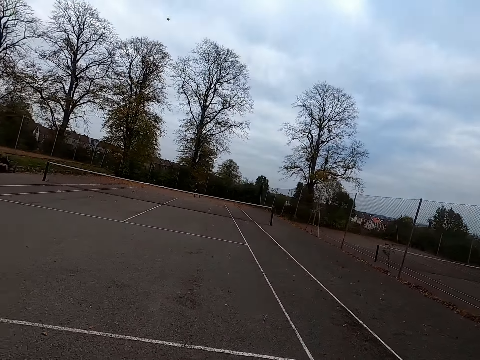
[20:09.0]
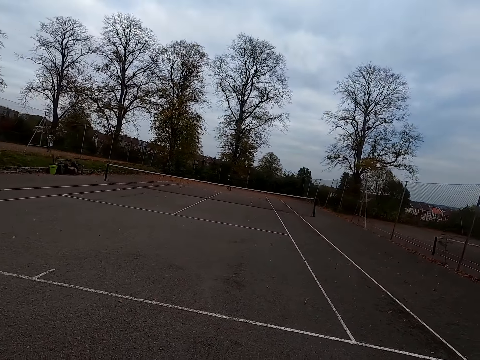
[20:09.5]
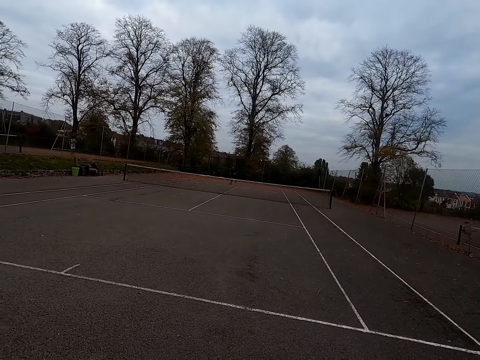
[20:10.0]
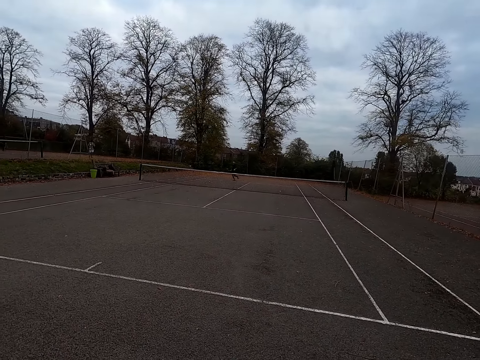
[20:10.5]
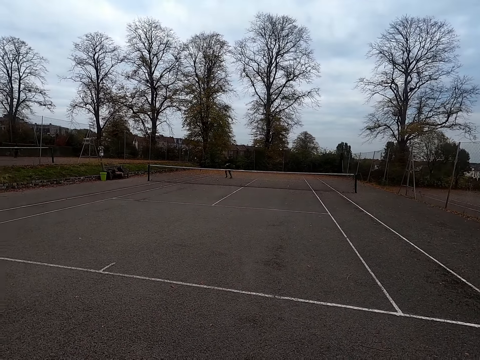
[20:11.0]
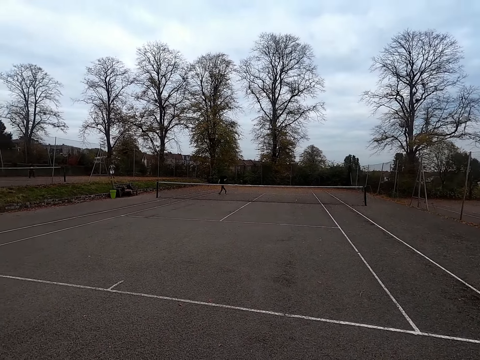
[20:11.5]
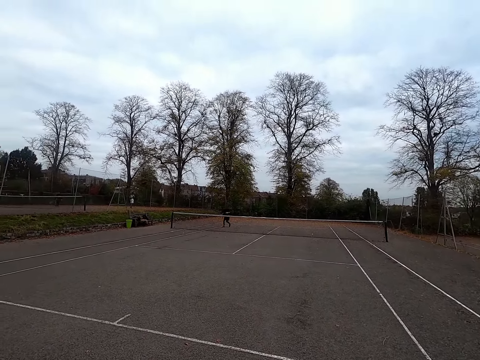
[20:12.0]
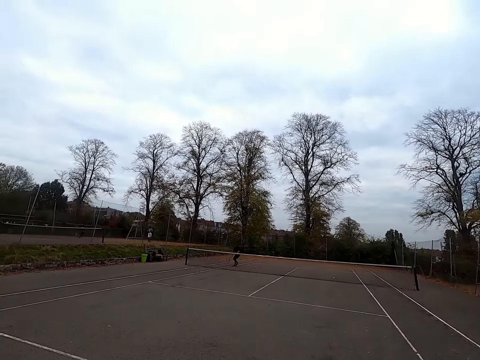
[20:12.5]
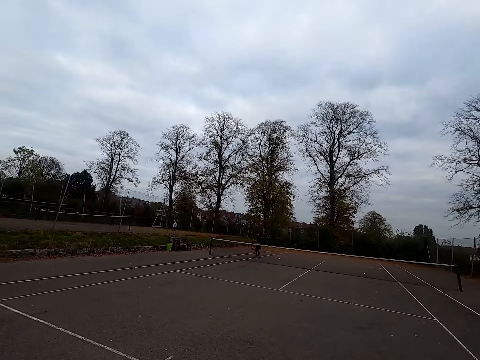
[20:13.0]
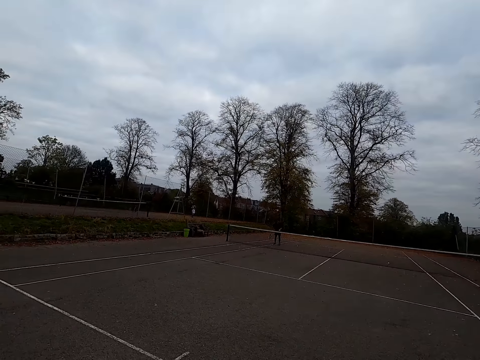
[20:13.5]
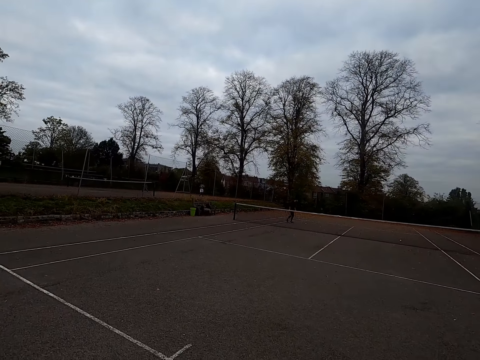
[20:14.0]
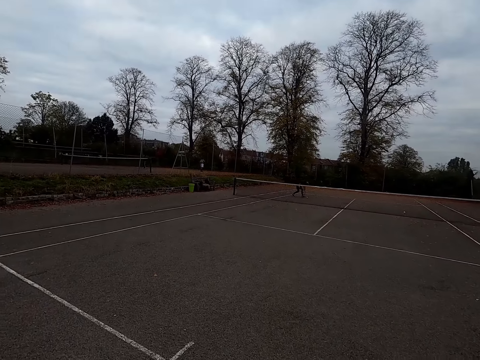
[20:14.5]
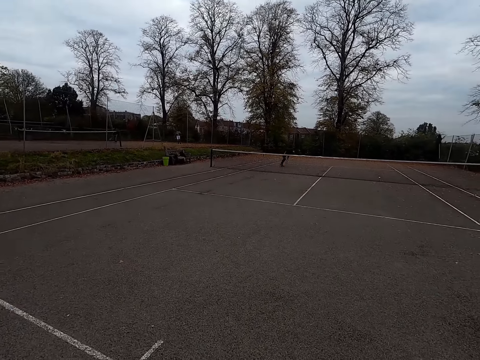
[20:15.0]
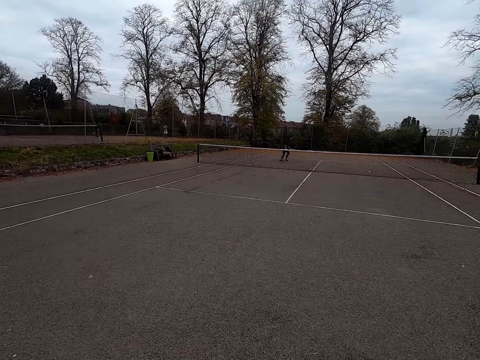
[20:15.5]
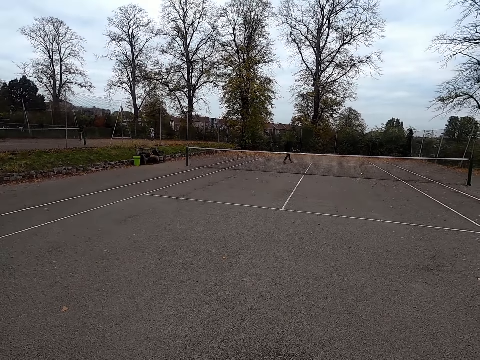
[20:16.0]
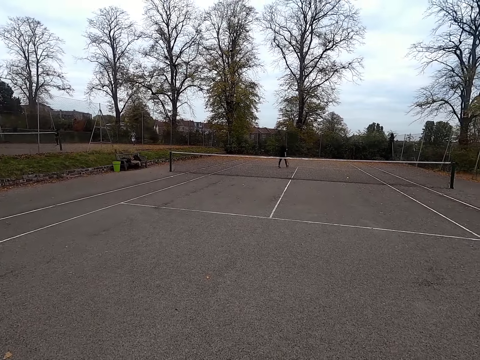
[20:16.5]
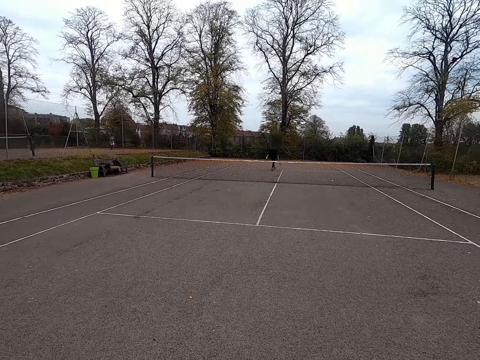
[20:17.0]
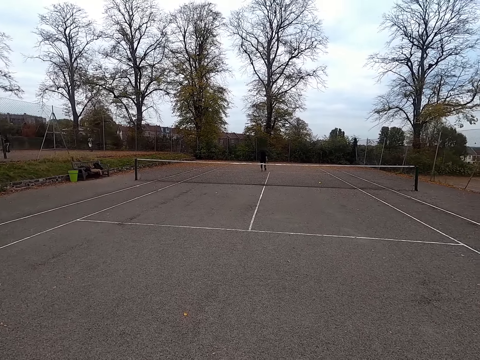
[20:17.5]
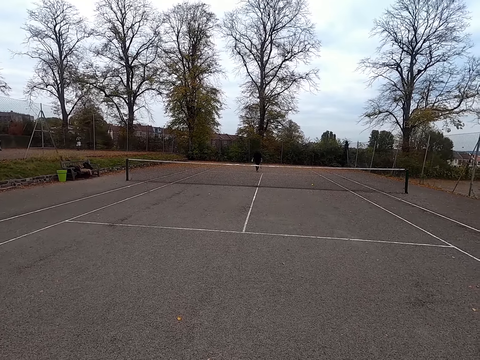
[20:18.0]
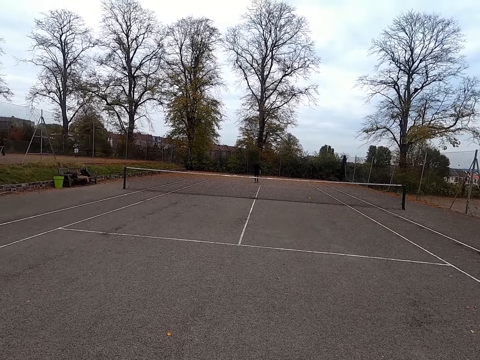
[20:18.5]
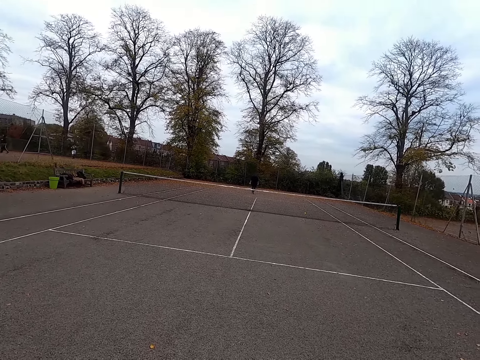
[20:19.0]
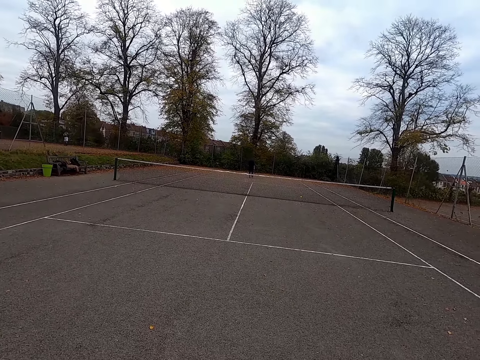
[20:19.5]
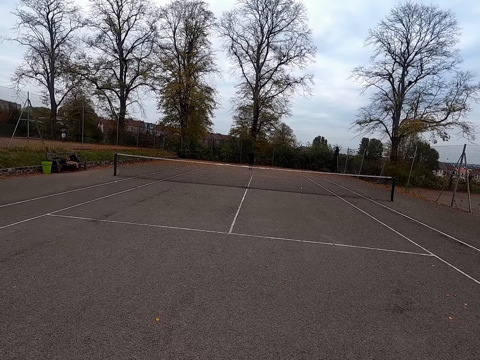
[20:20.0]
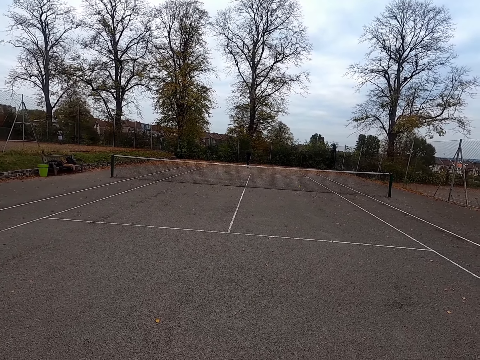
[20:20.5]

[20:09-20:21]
The camera wearer walks around.

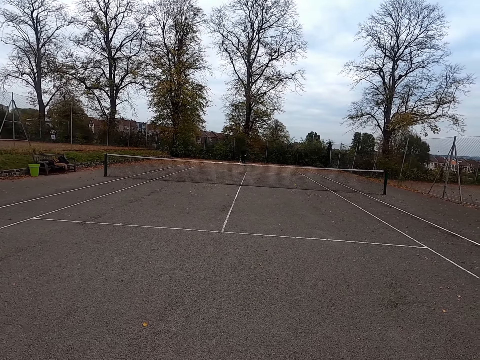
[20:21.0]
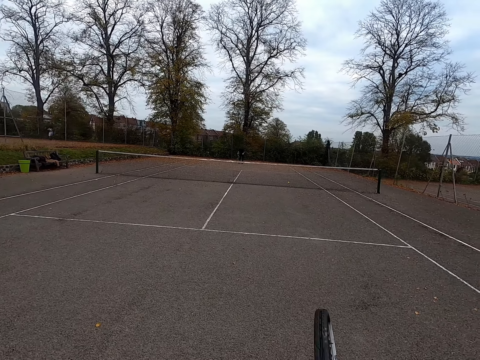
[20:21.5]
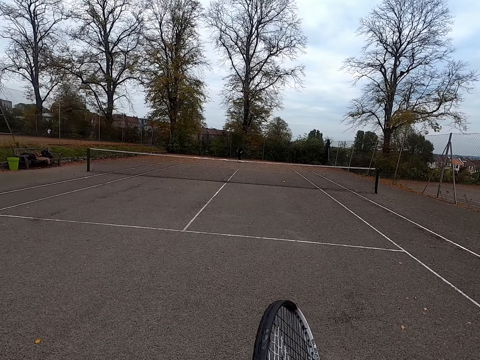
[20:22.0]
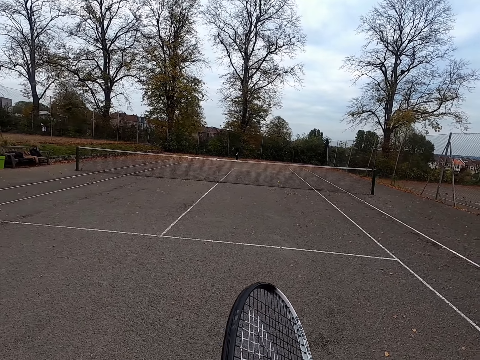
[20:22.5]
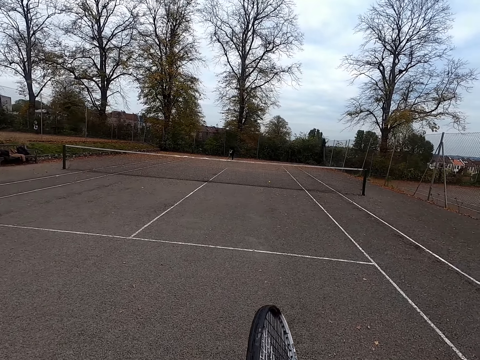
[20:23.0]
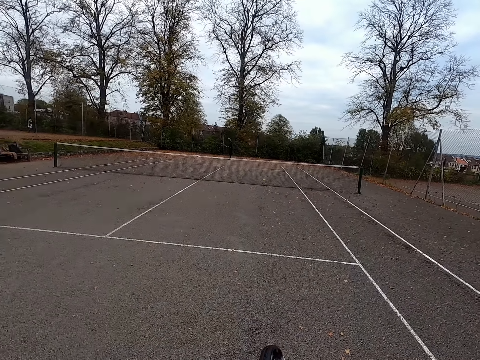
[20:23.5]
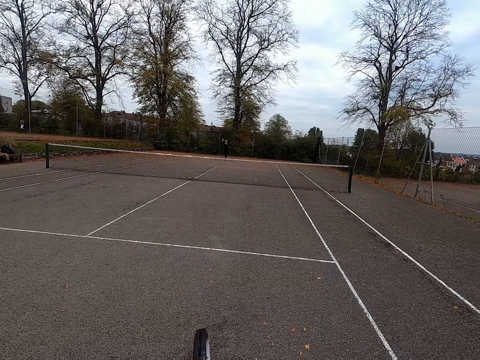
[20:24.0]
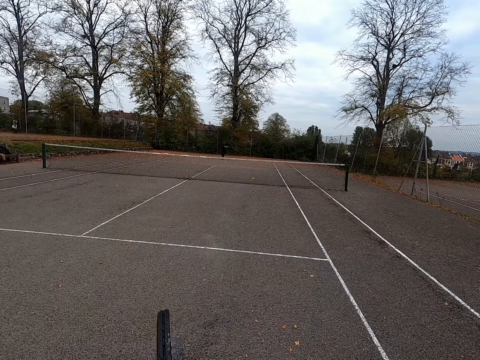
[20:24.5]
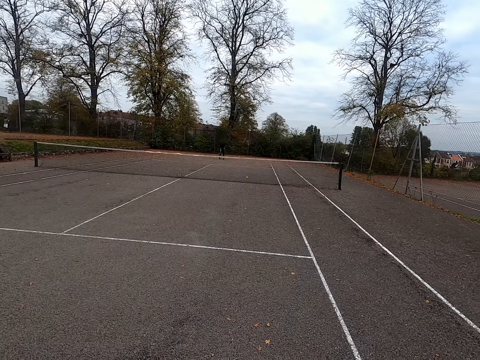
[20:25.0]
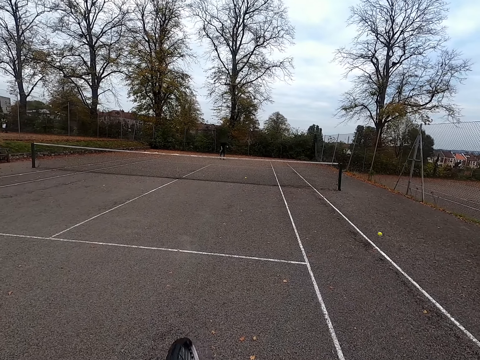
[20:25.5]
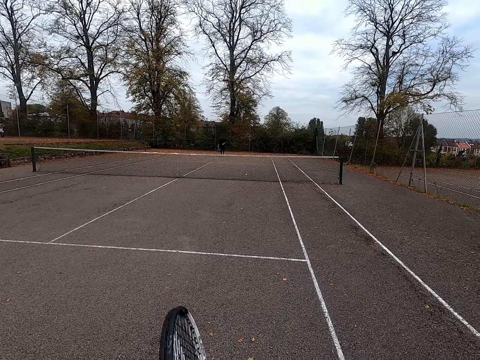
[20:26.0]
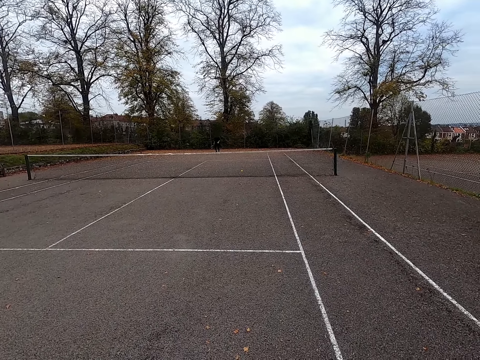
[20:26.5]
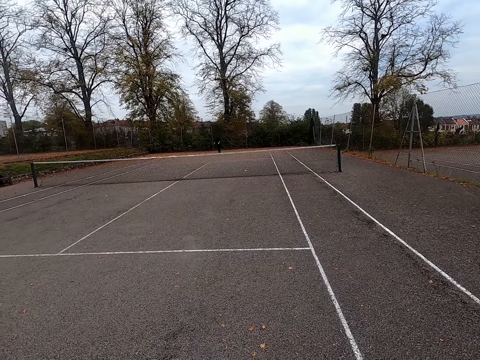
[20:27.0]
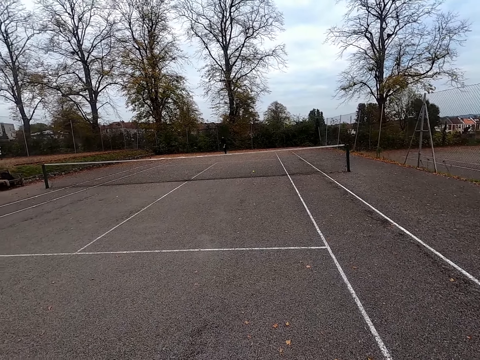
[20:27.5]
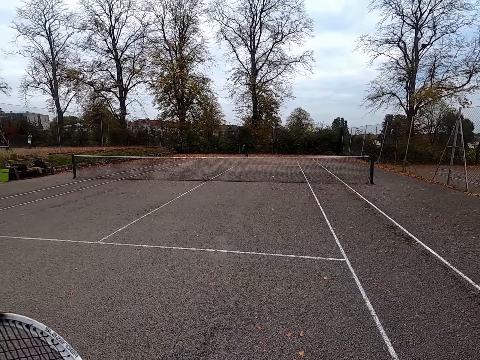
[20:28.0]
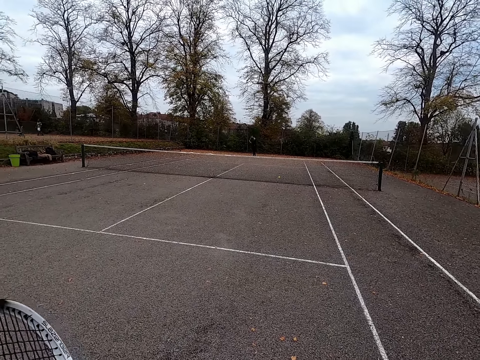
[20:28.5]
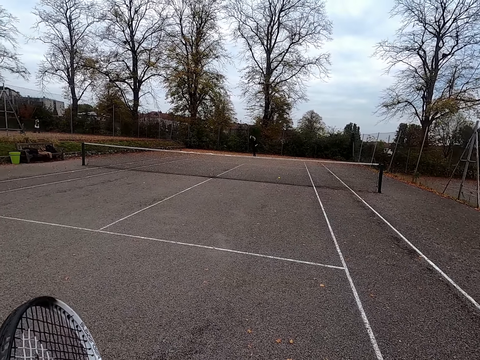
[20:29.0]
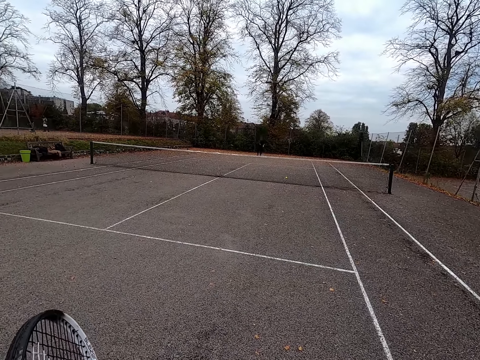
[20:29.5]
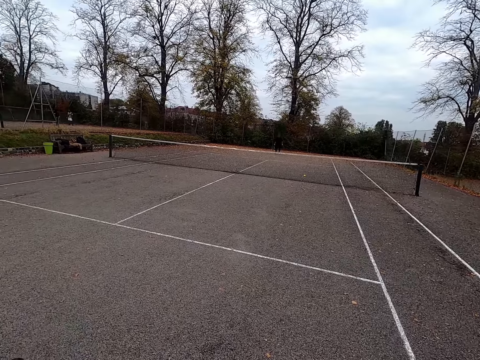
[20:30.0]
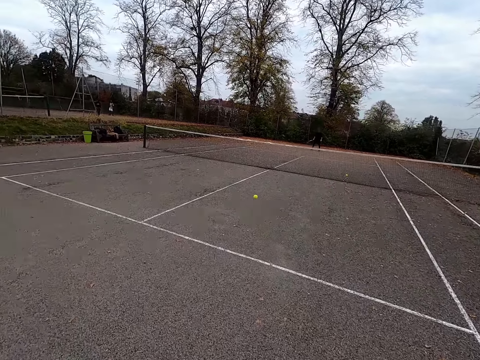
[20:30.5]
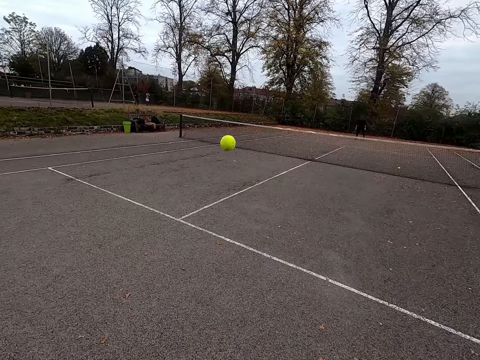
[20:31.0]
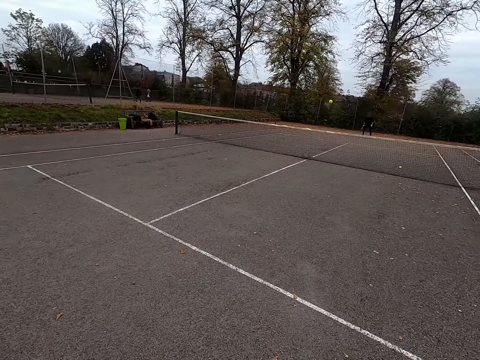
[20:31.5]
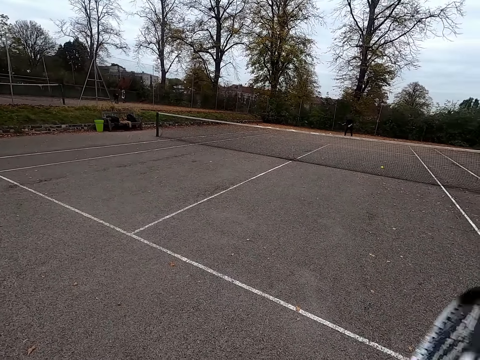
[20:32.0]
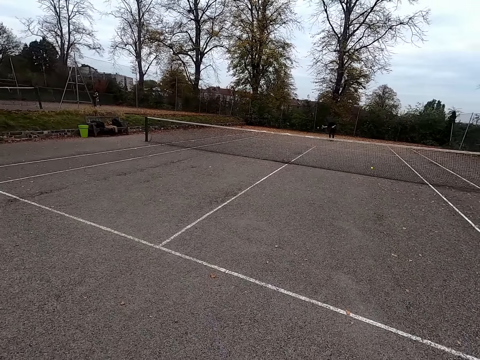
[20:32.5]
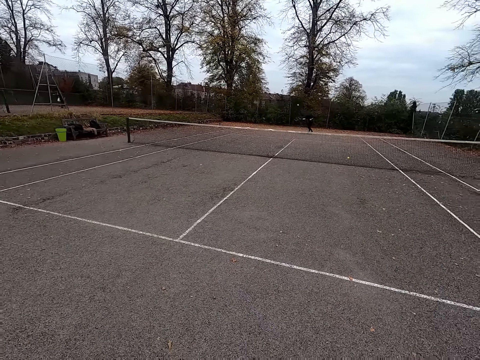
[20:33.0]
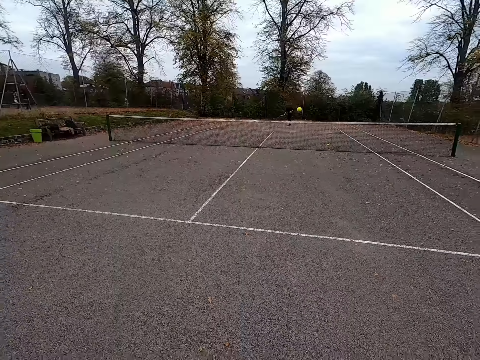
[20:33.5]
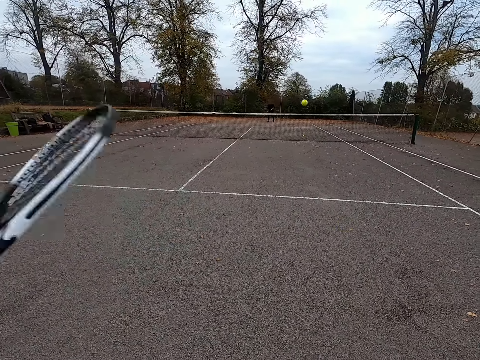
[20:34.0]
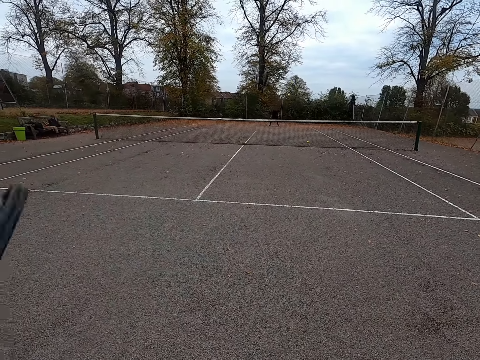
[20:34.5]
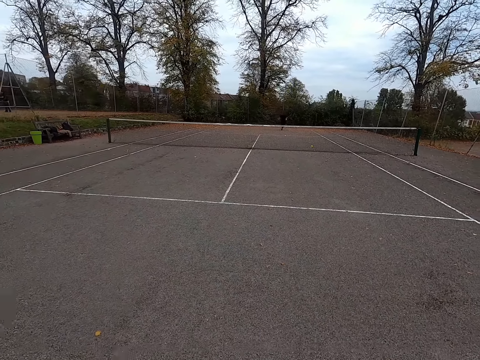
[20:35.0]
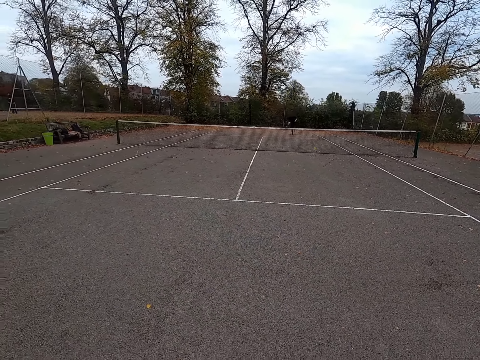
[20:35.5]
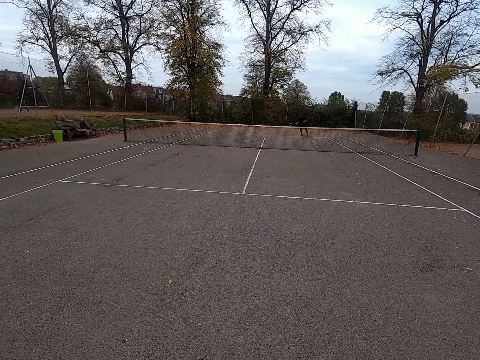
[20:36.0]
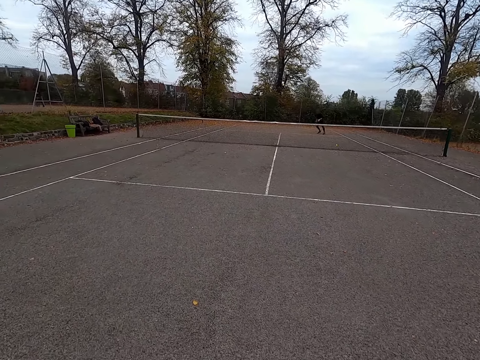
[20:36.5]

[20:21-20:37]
The camera wearer swings a long tennis racket. A man throws the ball with a tennis bat. The camera wearer walks around. They hold the long tennis racket. They walk around. They throw the ball with a tennis bat. They swing the long tennis racket. They swing it again. They walk around. The man throws the ball with the tennis bat. The camera wearer swings the long tennis racket. They throw the ball with the tennis bat. They walk around.
